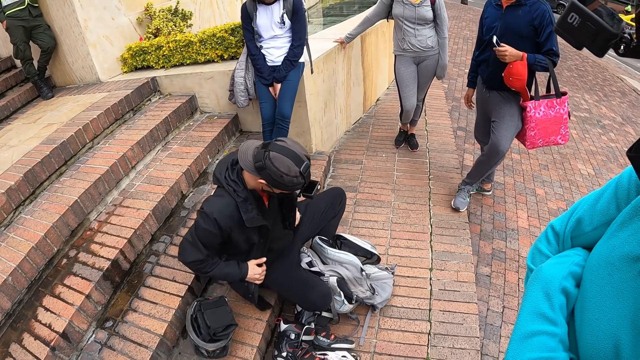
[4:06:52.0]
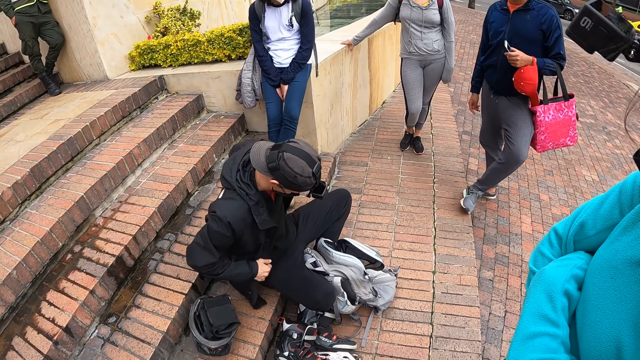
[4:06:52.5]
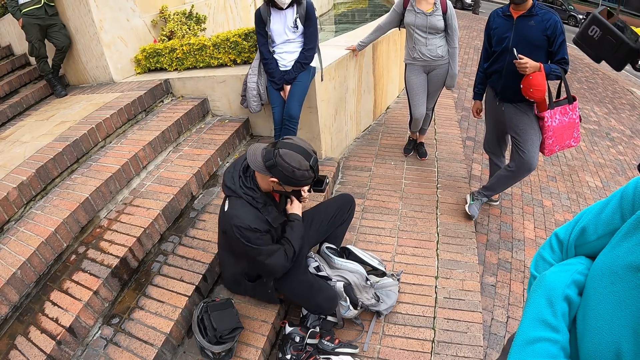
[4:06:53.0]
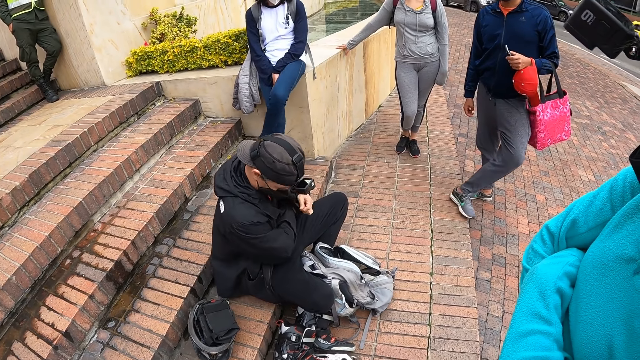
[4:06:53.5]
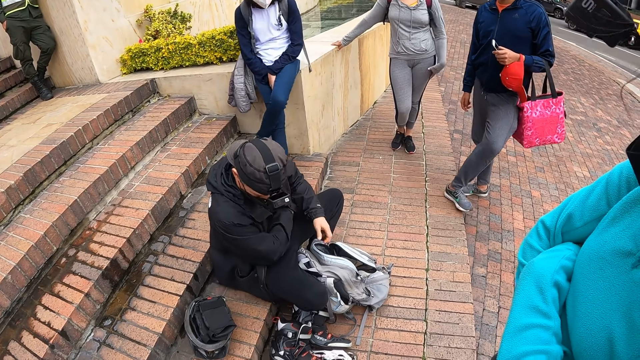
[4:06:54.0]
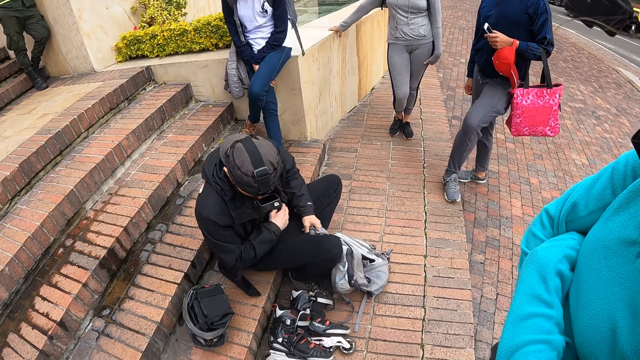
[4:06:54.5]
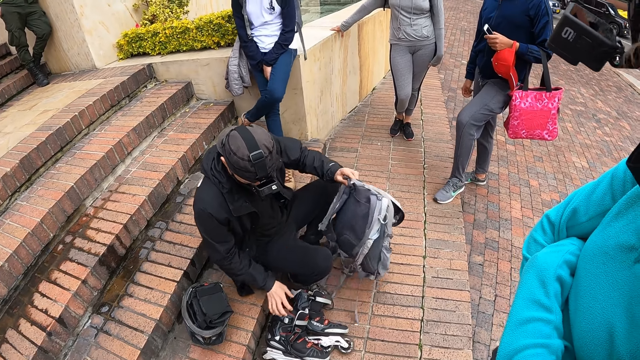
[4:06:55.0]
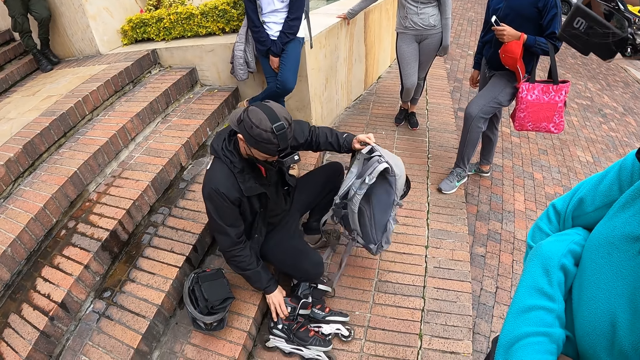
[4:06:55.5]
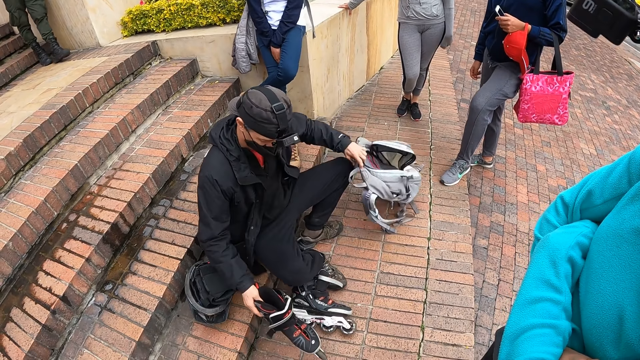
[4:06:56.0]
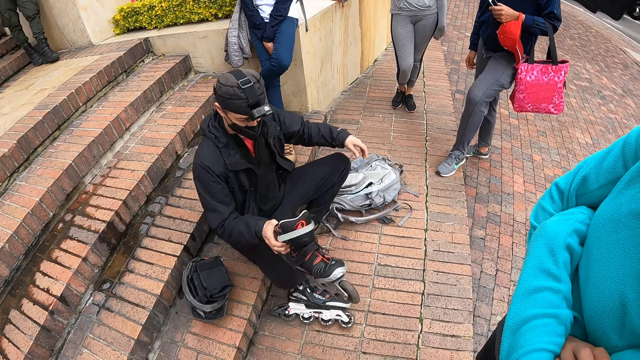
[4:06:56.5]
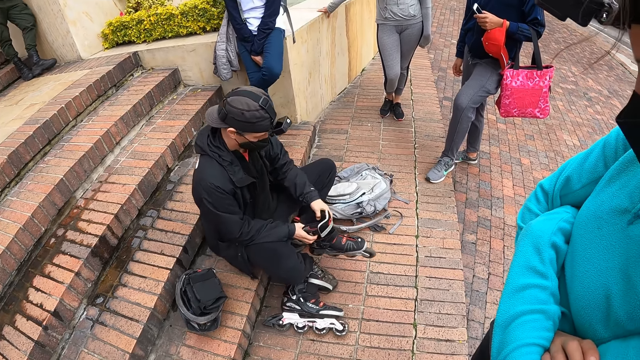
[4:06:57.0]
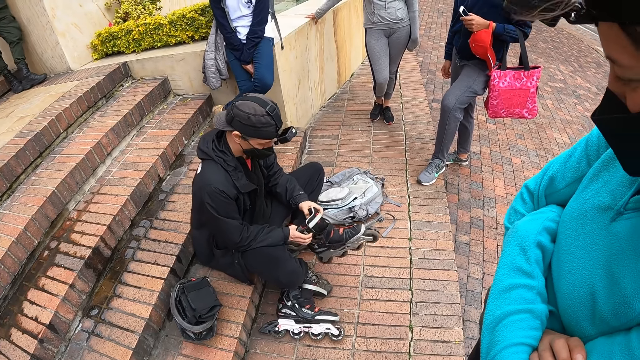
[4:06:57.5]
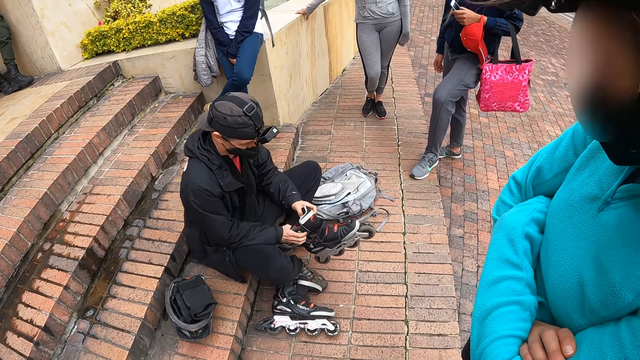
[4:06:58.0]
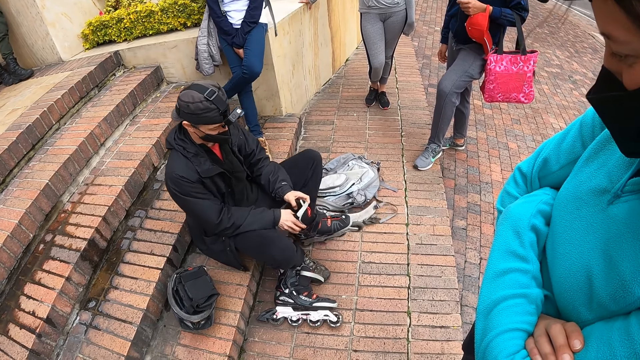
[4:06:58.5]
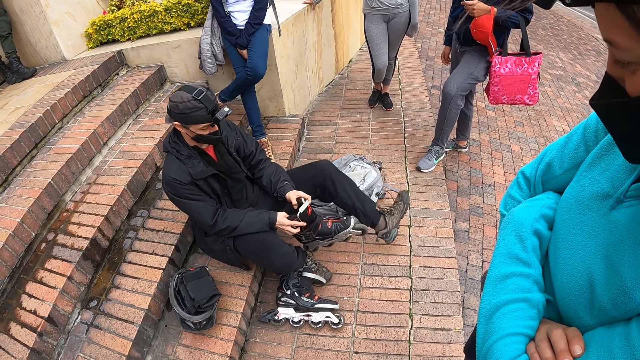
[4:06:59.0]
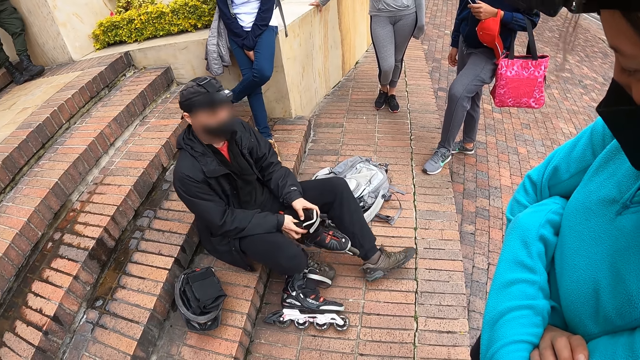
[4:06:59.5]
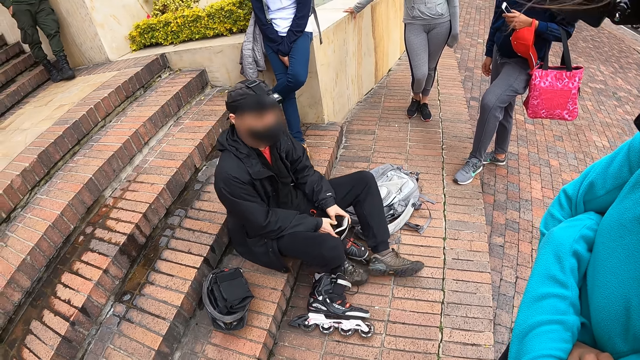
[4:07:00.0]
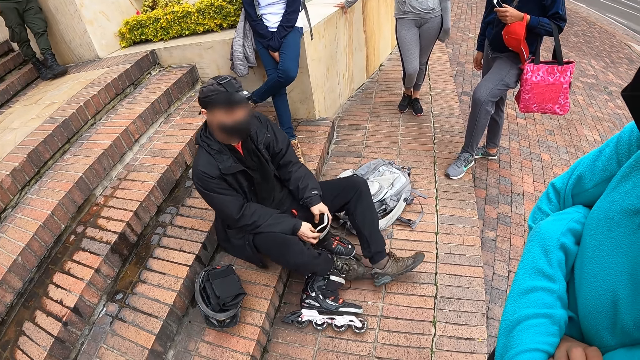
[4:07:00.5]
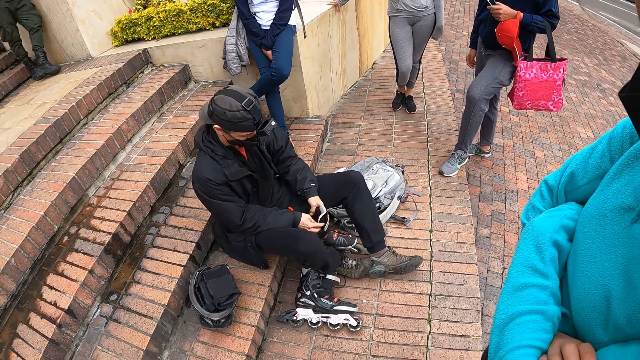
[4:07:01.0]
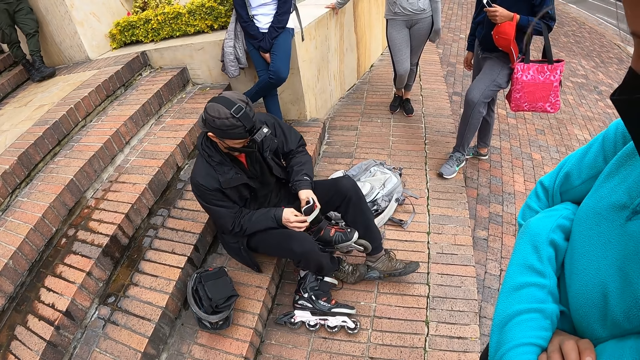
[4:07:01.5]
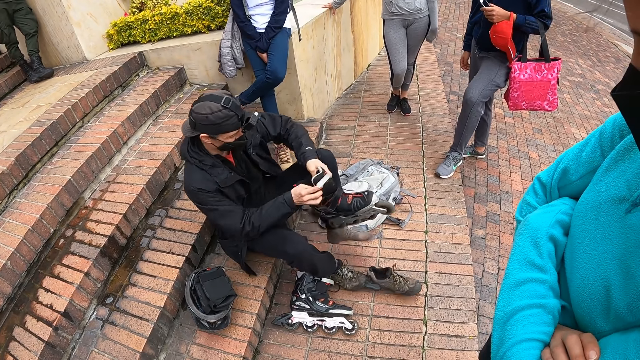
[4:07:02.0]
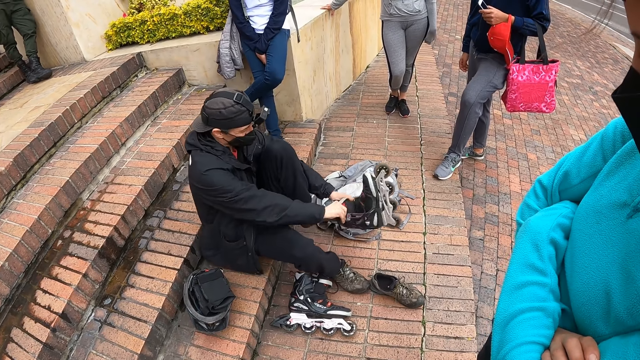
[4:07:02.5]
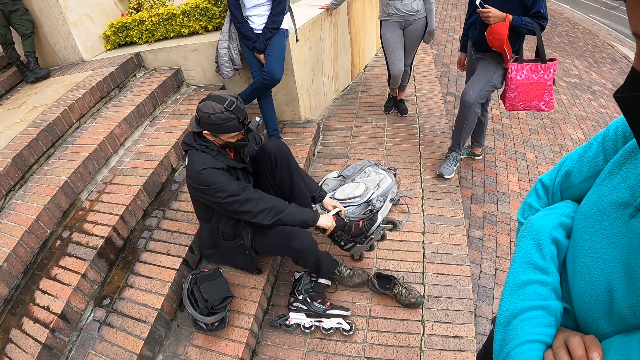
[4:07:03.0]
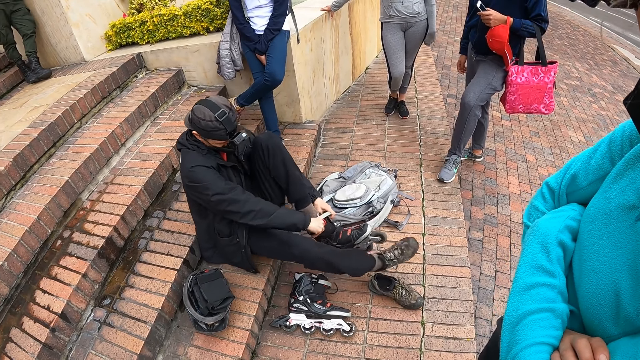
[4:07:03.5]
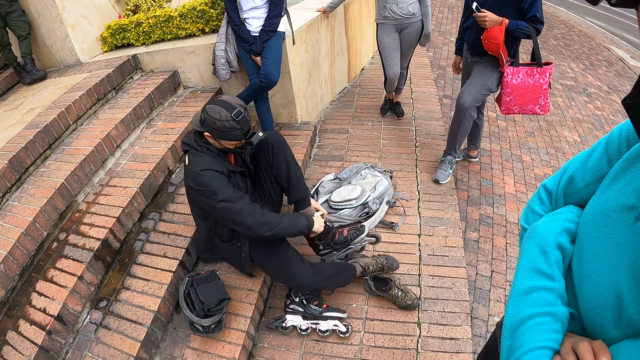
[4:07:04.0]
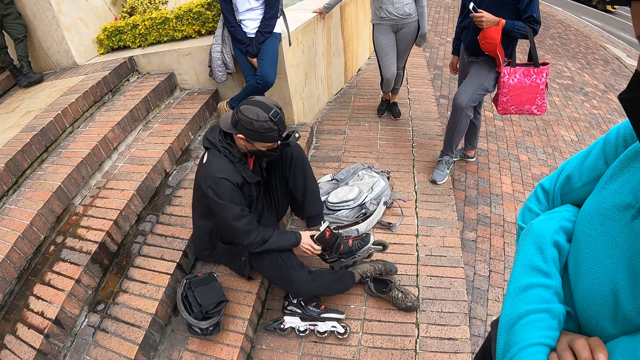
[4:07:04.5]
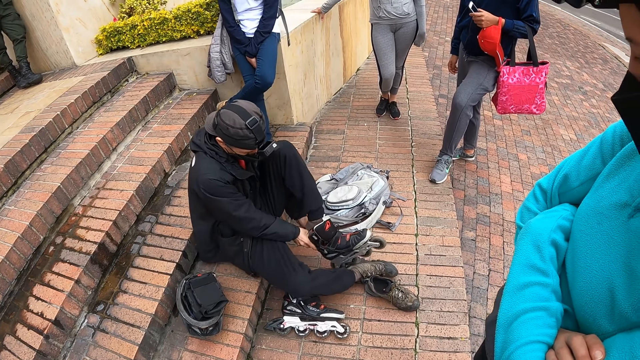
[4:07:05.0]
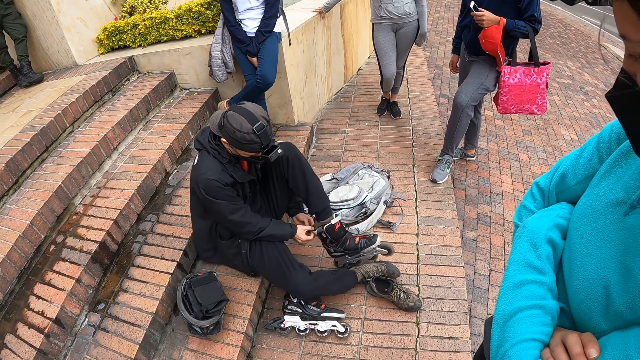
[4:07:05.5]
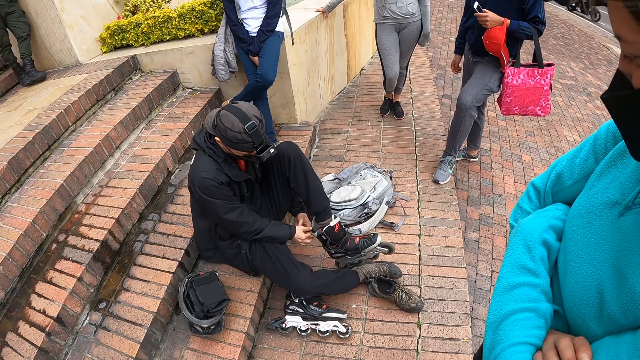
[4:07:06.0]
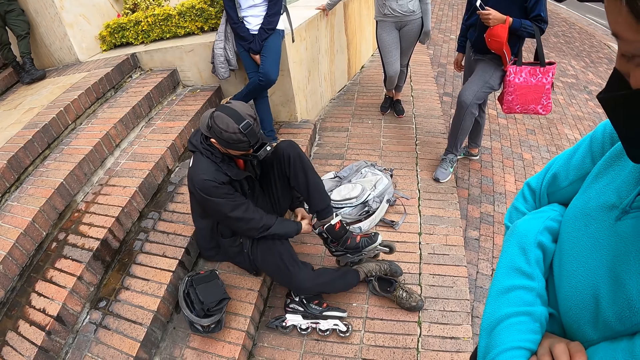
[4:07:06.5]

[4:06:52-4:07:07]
The man searches his jacket with both hands and puts his right hand in his pocket. The man picks up his bag with his right hand, picks up the skating shoe with his right hand, shakes the bag in his left hand, drops the bag on the ground with his left hand and holds the skating shoe with his left hand. The man takes off his shoe. The man wears the skating shoe on his left leg with both hands.

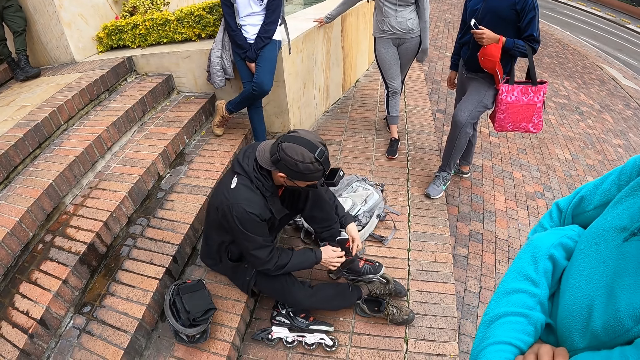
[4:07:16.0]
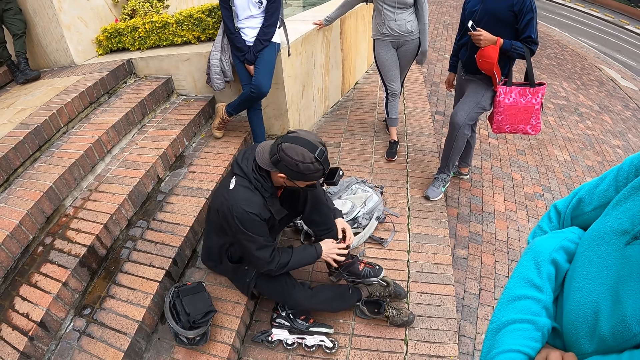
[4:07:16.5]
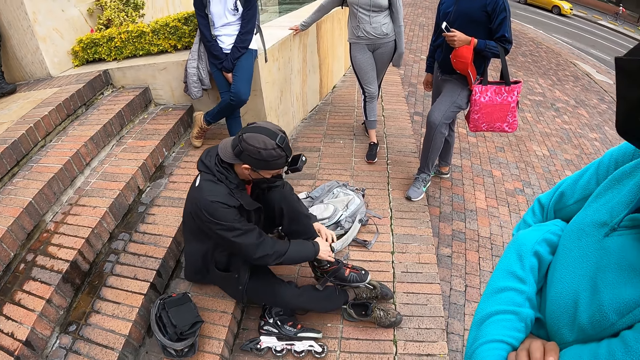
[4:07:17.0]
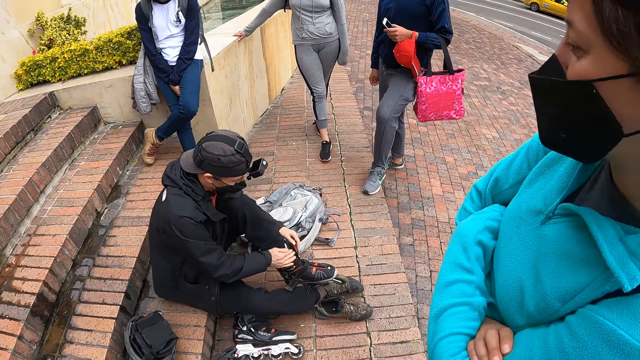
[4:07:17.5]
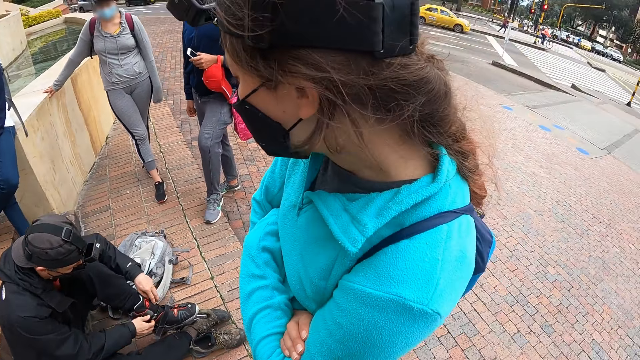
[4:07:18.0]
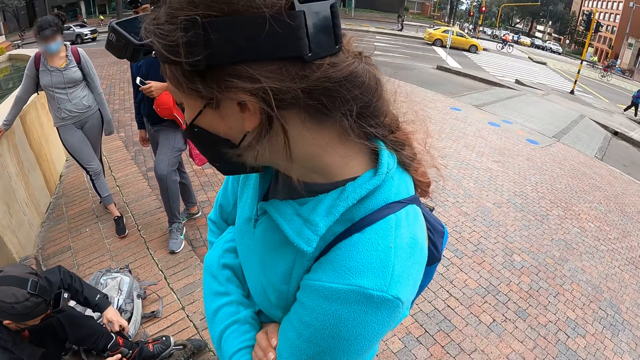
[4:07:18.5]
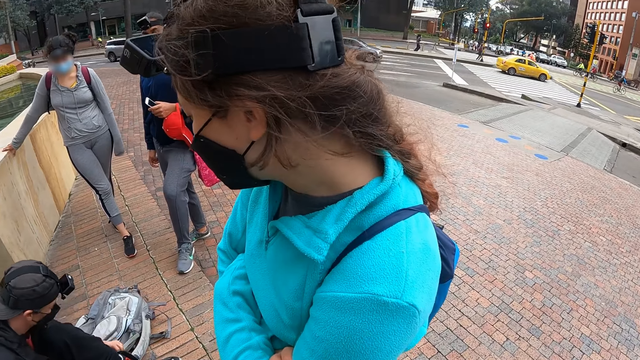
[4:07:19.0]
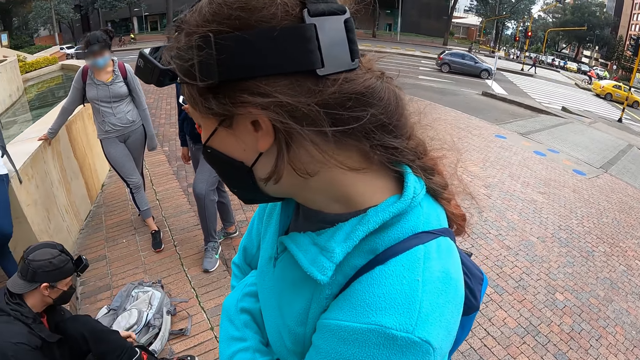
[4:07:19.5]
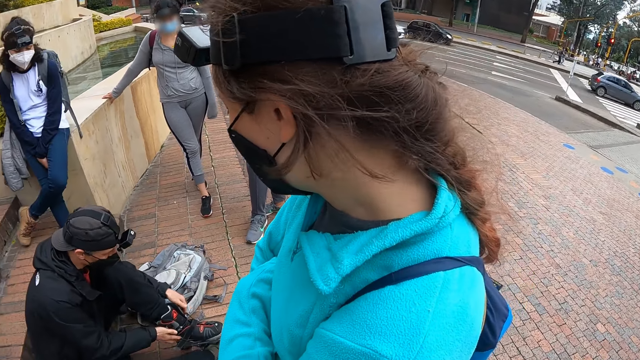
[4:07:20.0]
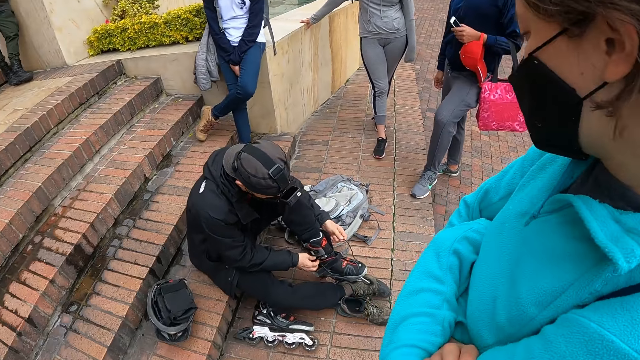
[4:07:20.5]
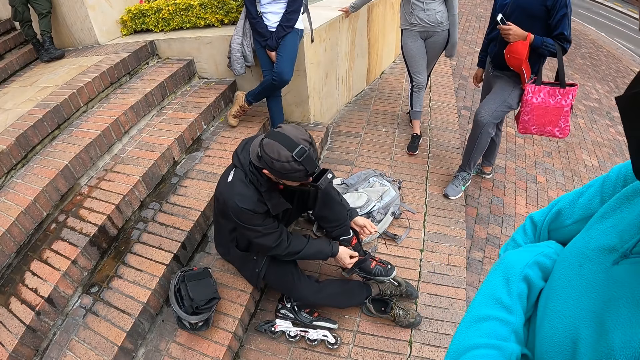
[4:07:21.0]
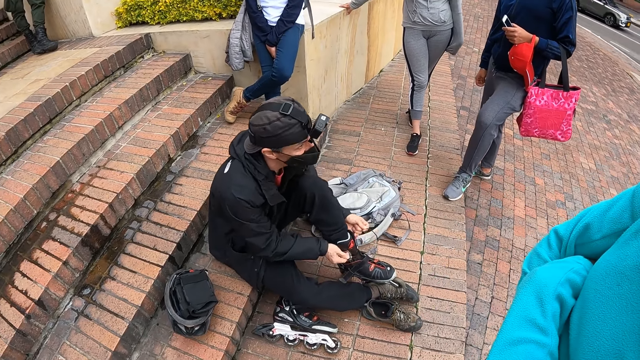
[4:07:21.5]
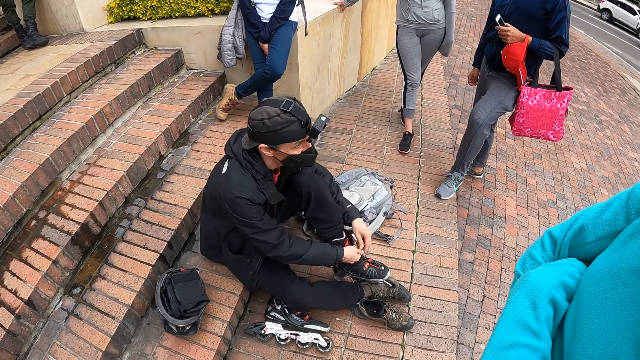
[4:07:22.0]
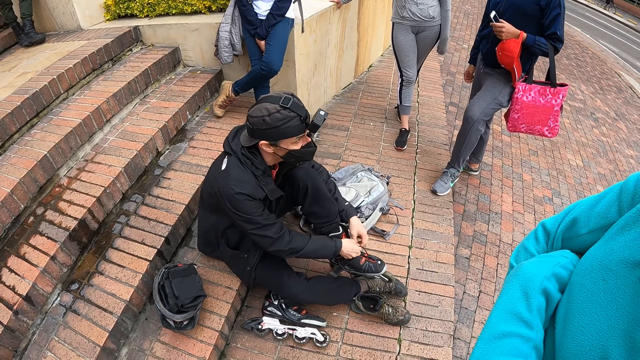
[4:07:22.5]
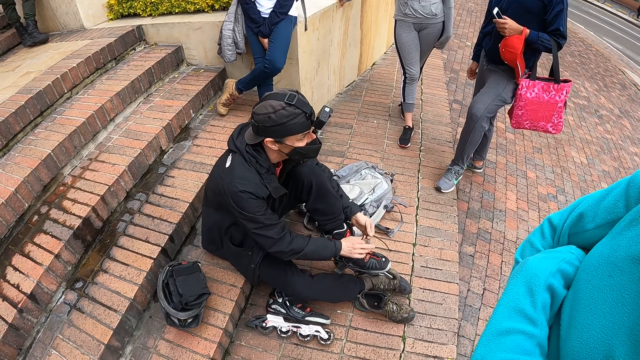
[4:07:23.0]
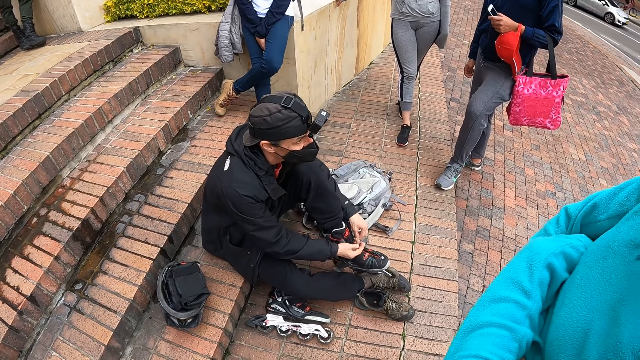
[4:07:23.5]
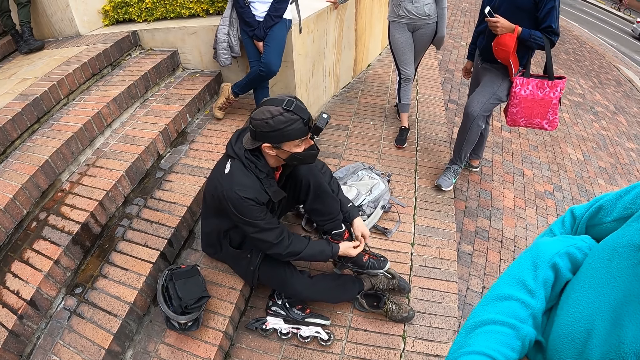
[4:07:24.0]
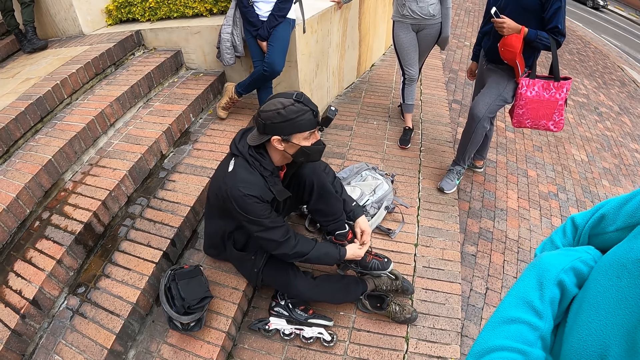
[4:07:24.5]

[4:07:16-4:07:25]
The camera wearer looks around. The man ties the skating shoe lace with both hands.
